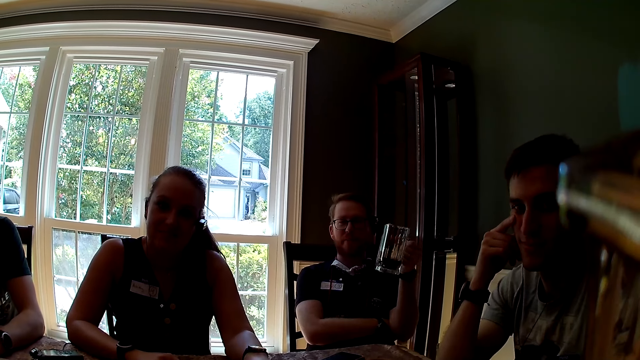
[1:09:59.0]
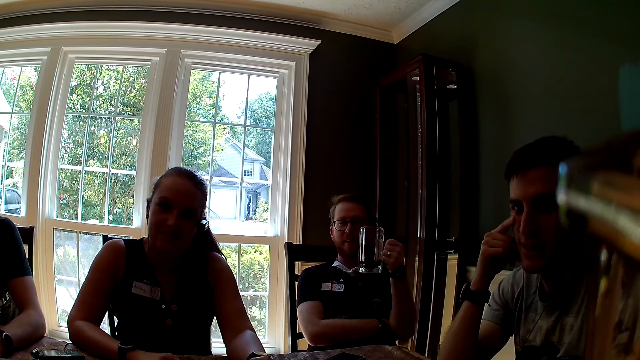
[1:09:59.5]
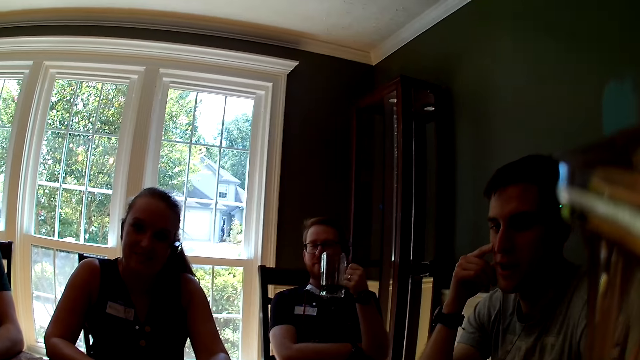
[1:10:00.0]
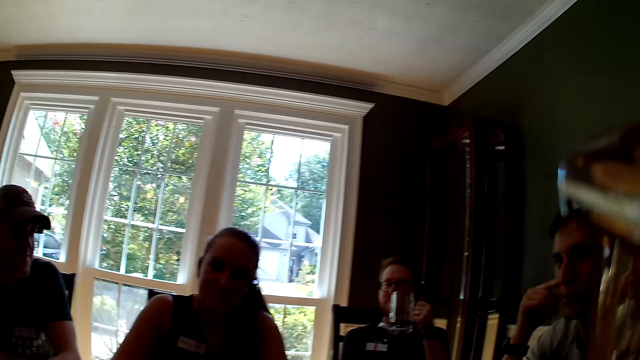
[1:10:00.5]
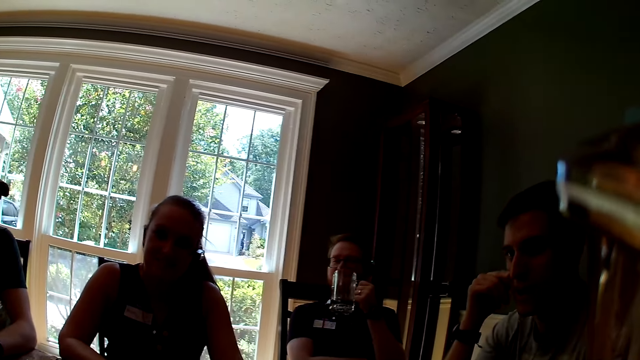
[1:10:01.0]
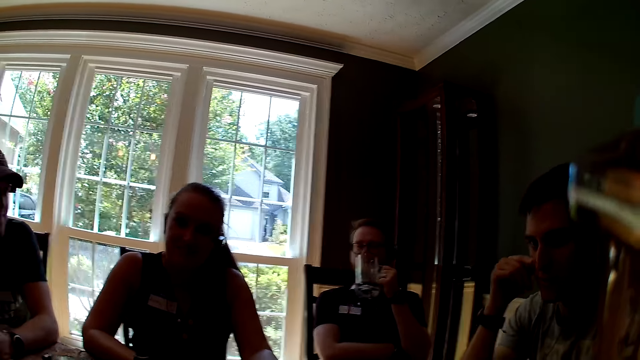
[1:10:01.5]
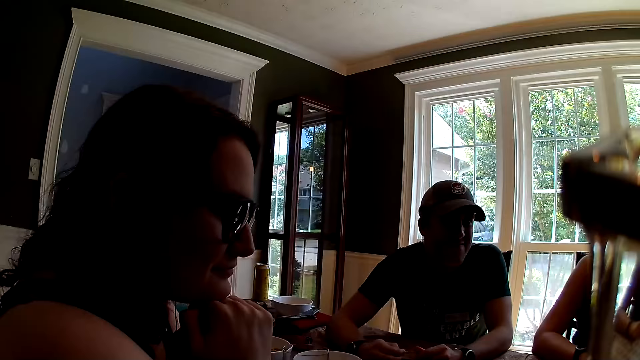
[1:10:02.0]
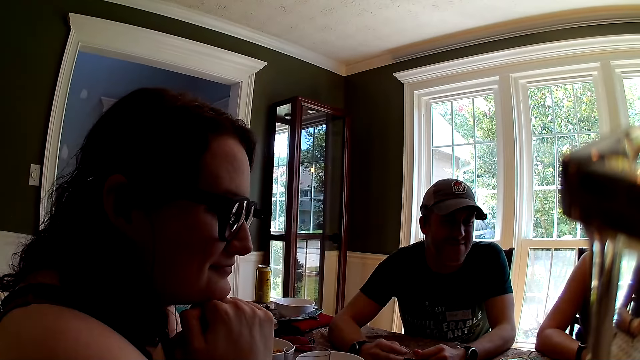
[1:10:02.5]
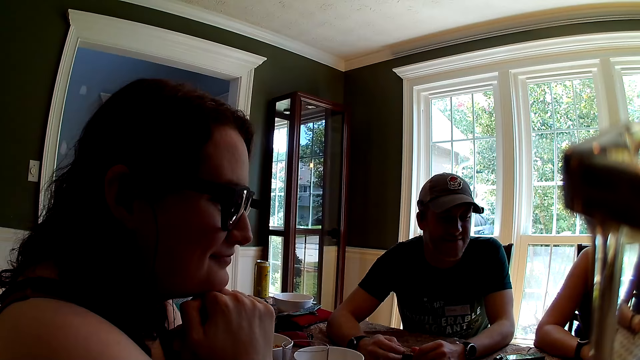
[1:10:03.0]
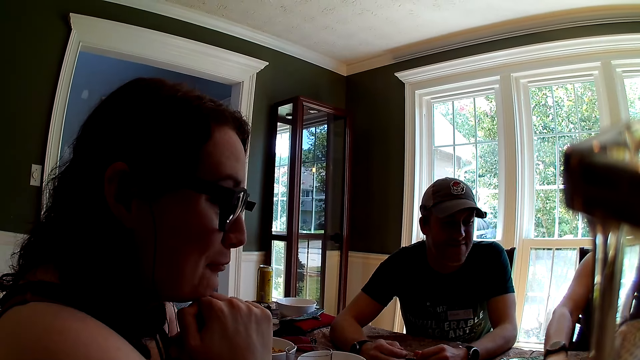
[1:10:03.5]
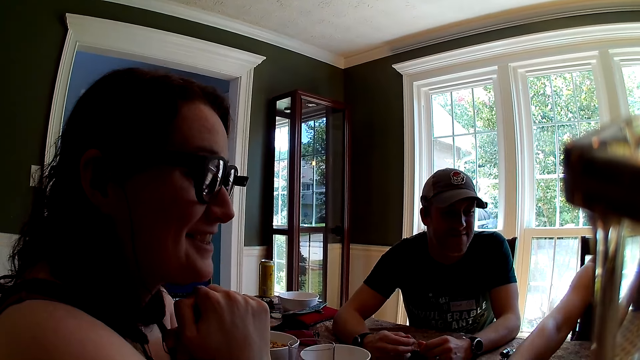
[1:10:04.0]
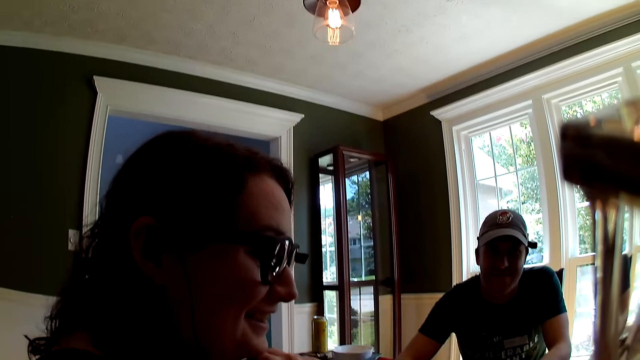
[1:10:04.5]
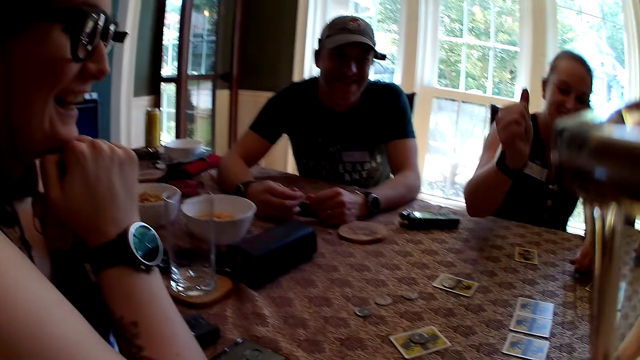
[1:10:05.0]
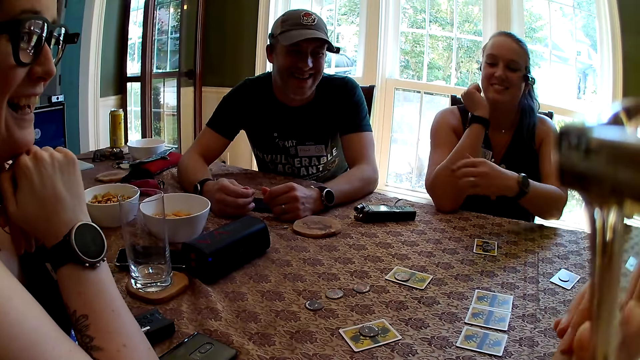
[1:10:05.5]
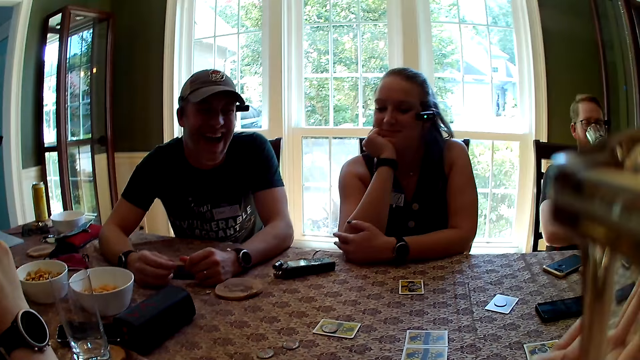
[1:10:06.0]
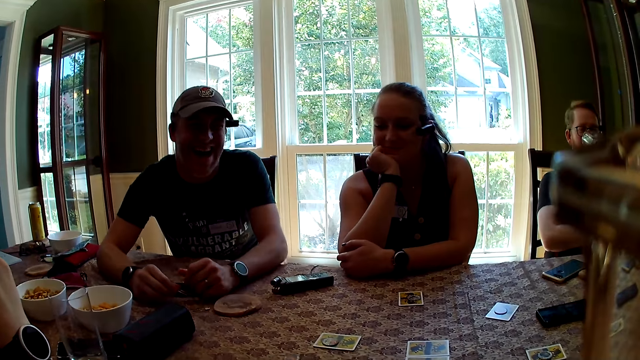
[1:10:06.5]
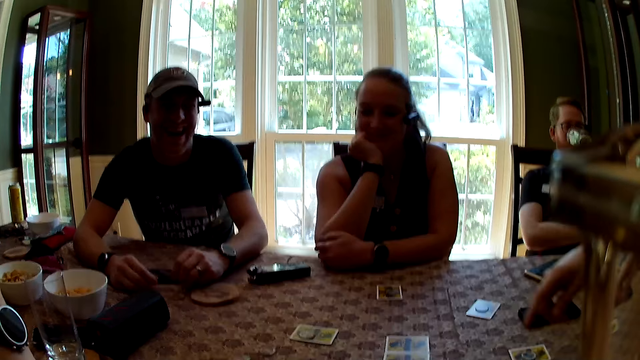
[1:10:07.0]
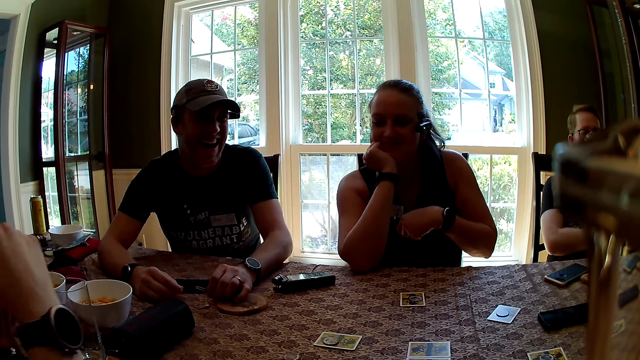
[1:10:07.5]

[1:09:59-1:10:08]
A man interacts with everyone. The camera wearer turns towards a woman. The woman interacts with everyone. Another woman drops a card on the table with her right hand, raises her right hand, and removes her left hand from the table. Another man sips from the cup in his left hand. The first man points to some cards on the table with his right hand. A third man places his left hand on a coaster on the table.

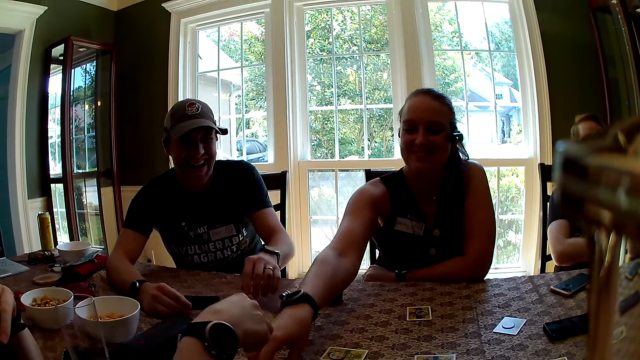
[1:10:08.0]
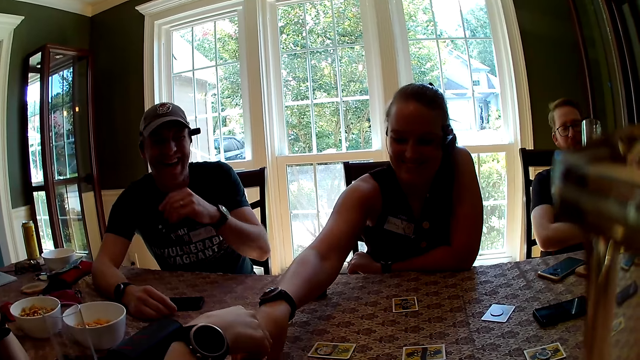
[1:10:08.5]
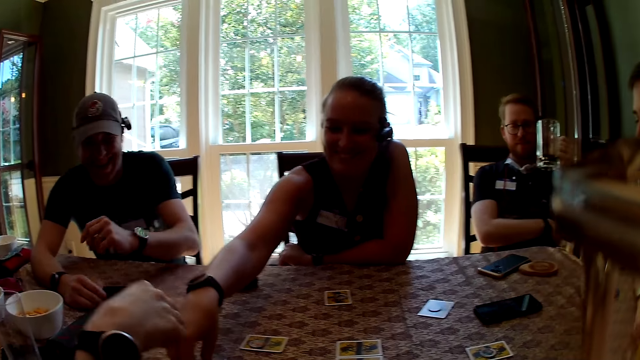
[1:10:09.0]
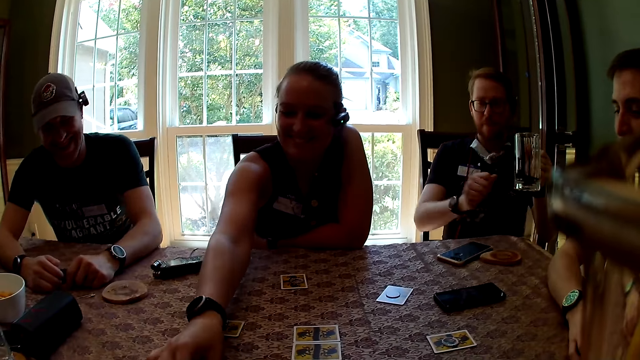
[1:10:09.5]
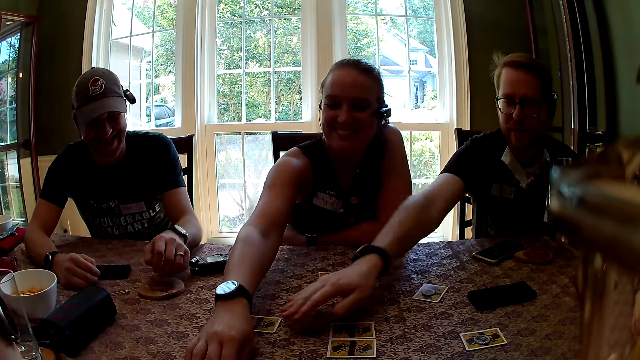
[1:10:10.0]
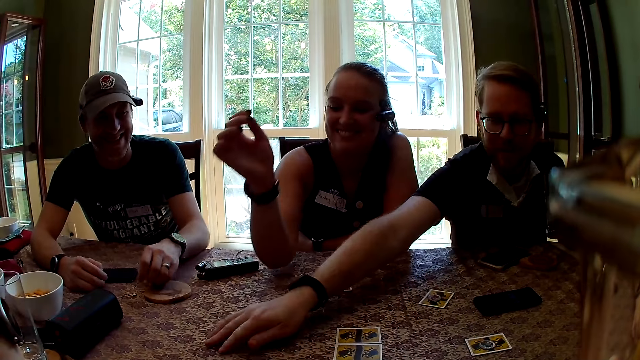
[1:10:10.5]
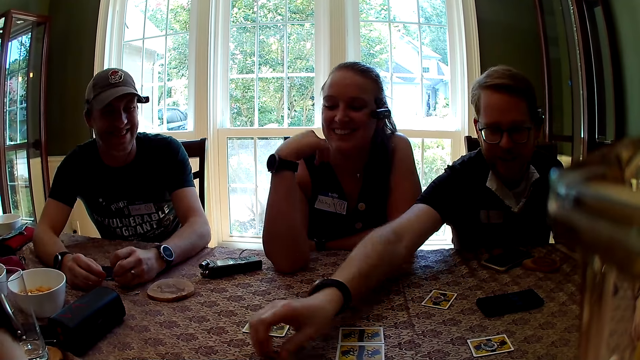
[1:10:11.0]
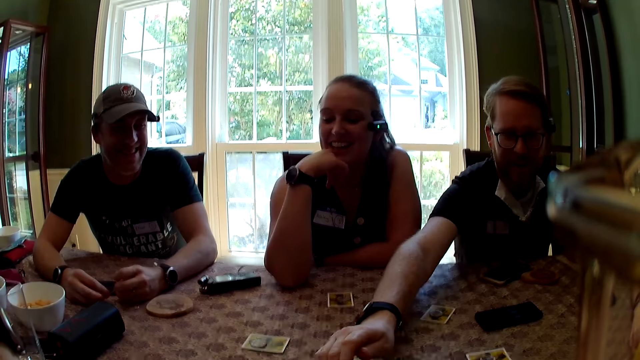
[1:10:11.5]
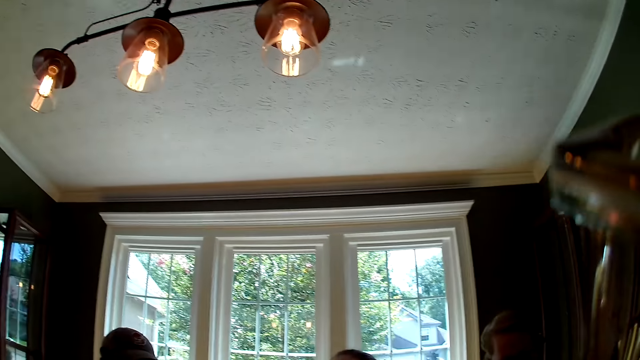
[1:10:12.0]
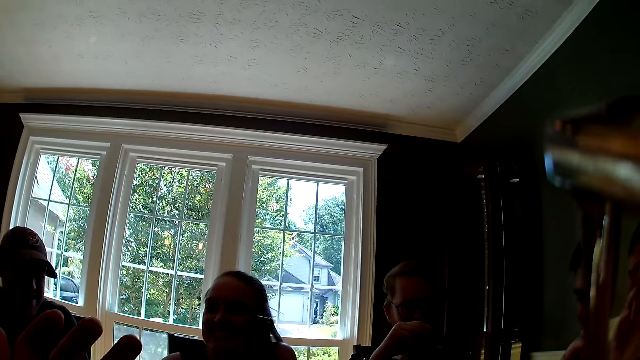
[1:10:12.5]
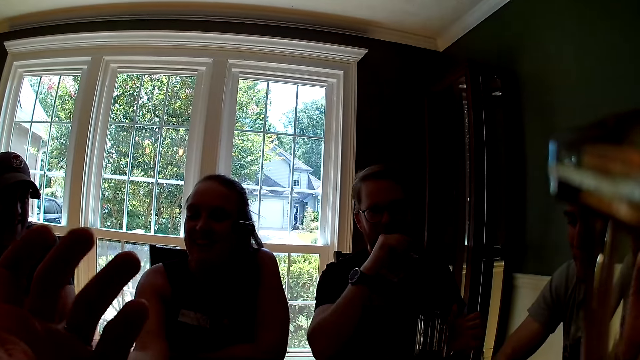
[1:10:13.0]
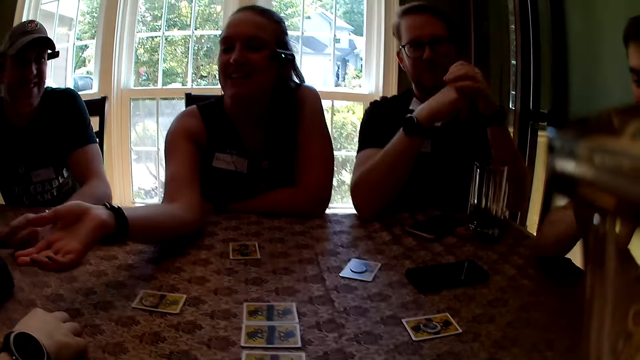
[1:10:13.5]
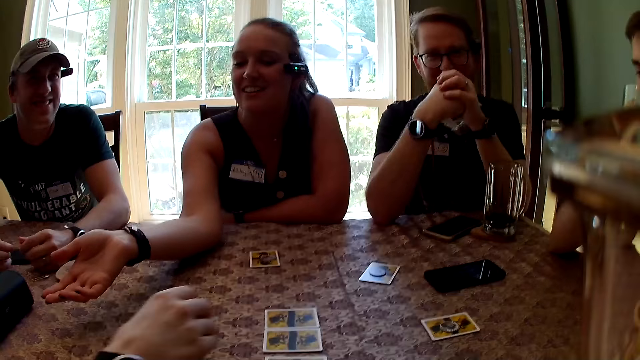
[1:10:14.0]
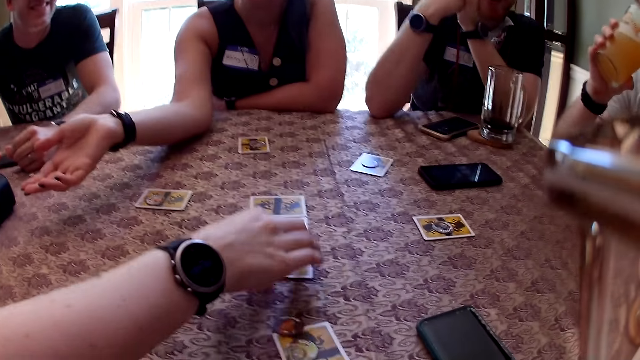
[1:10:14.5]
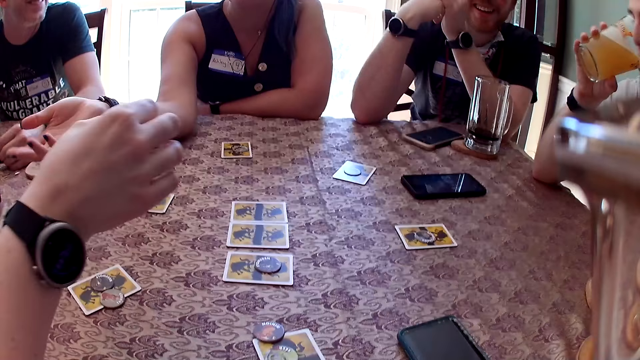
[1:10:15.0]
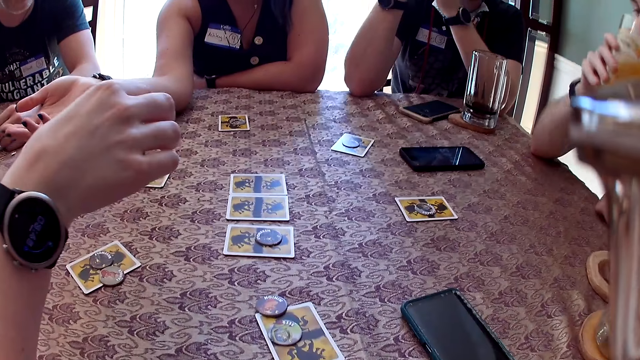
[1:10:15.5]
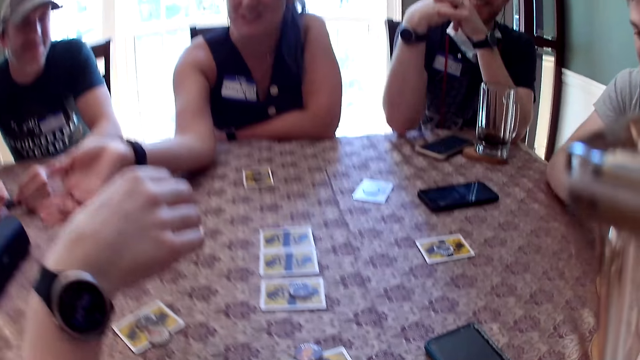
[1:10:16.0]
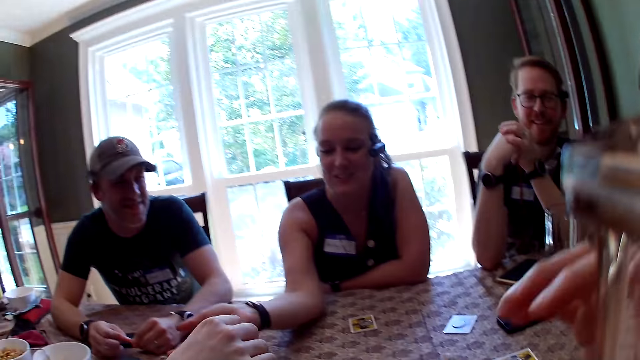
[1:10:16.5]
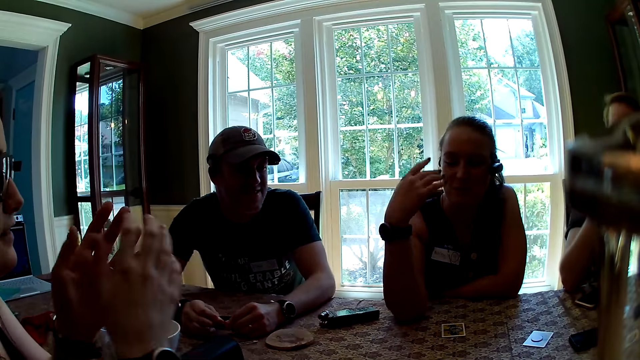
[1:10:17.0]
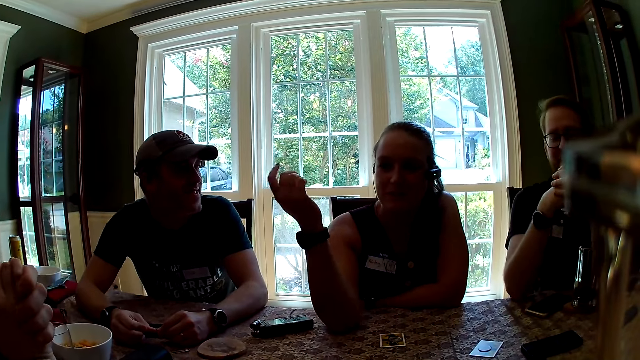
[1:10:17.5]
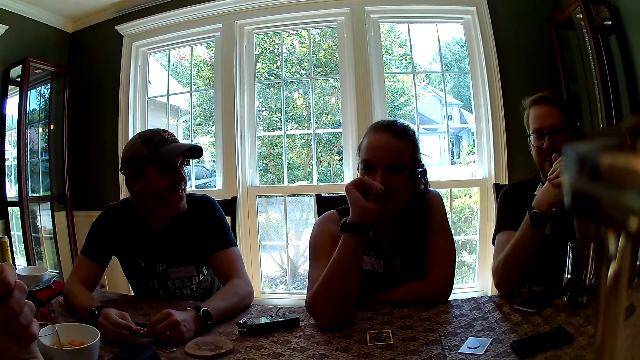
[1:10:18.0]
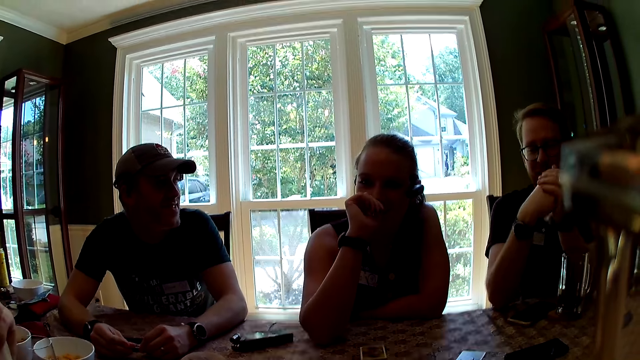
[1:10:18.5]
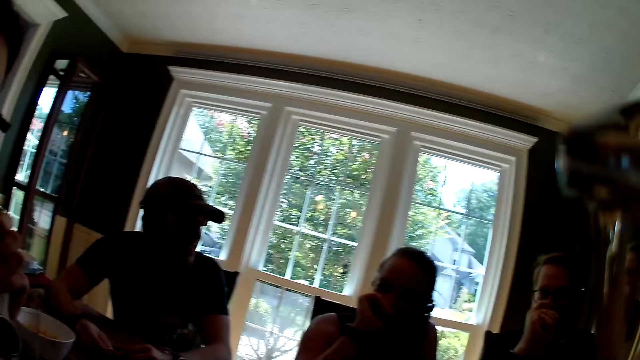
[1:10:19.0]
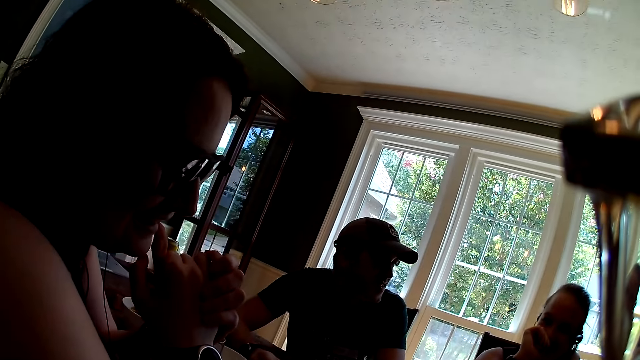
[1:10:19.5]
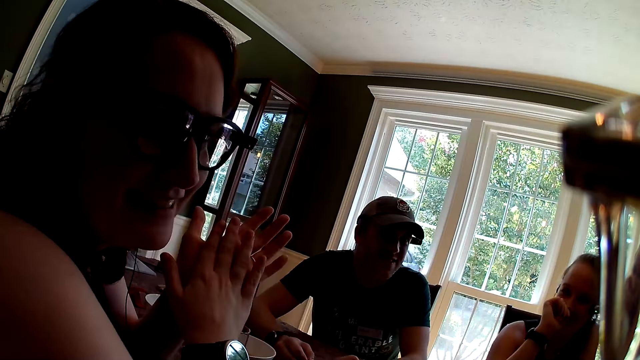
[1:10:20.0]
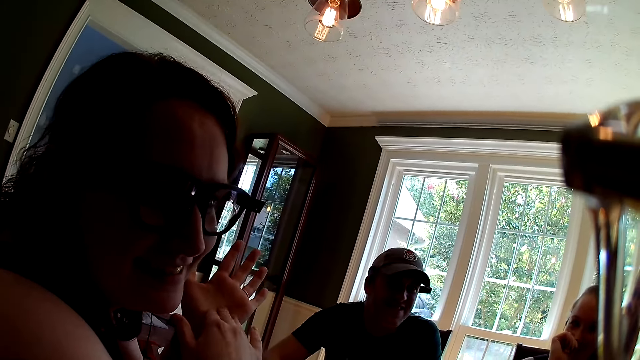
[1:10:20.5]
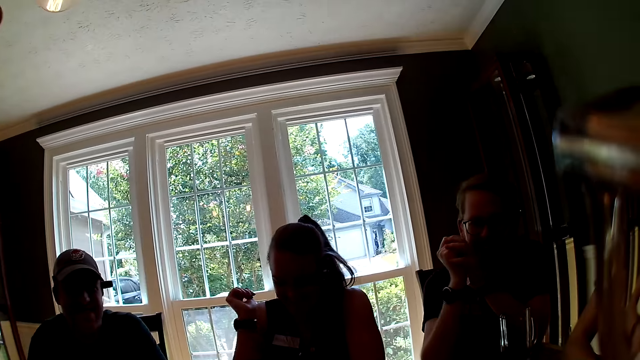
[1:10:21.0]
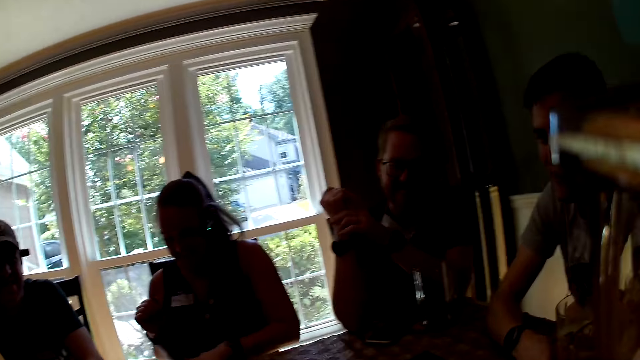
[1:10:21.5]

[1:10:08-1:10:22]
A man removes his right hand from the coaster on the table. A woman picks up a coin on the table with her right hand. The man touches his face with his left hand. Another woman points to the coin on the table. The first man drops his left hand on the table. The first woman drops the coin on the table with her right hand. A second man interacts with everyone, picks up the coin on the table with his right hand, and drops the coin on the table with his right hand. A third man interacts with everyone. The camera wearer interacts with everyone. She raises her left hand. The second man drops the cup on the table with his left hand. The first woman stretches her right hand towards the other woman. The camera wearer interacts with everyone. The other woman picks up the coin on the table with her right hand. The third man sips from the cup on the table. The other woman drops the coin on a card on the table with her right hand. The first woman interacts with everyone and withdraws her hand from the other woman. The camera wearer interacts with everyone. The other woman rubs both hands together.
